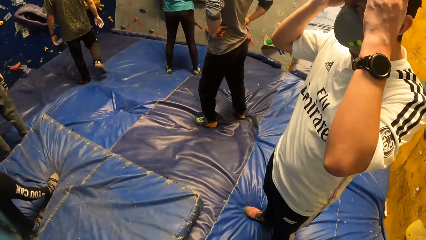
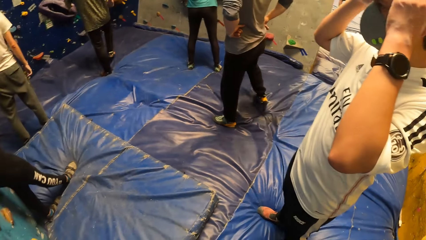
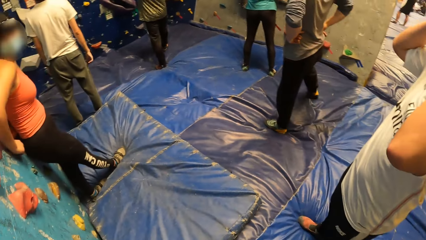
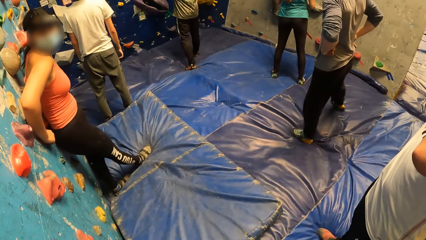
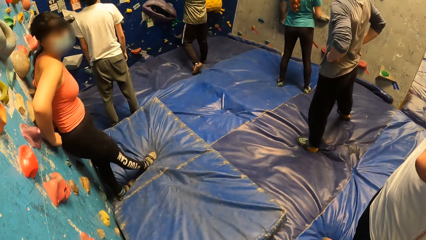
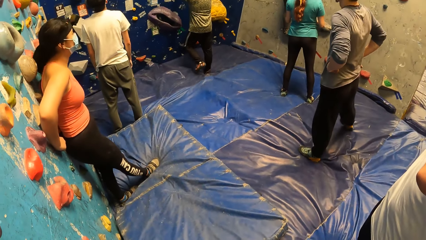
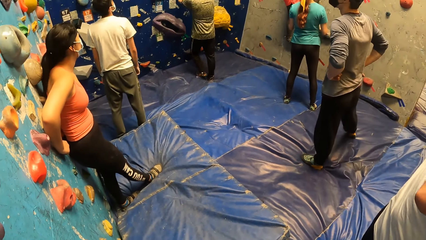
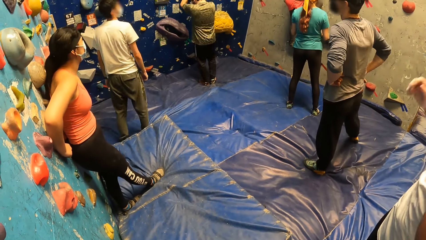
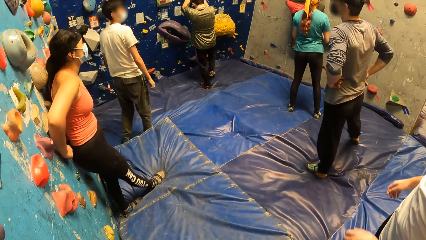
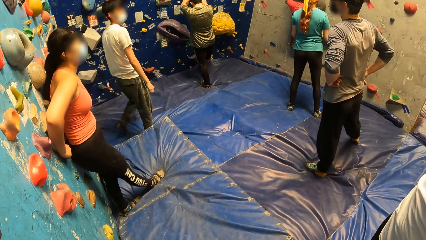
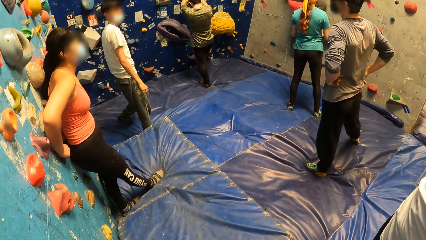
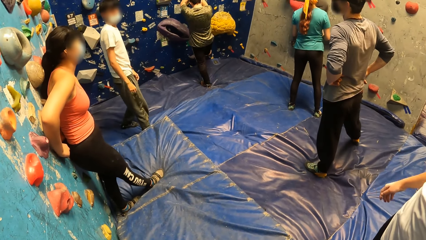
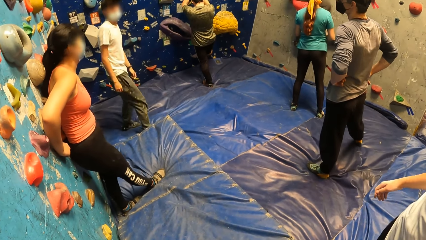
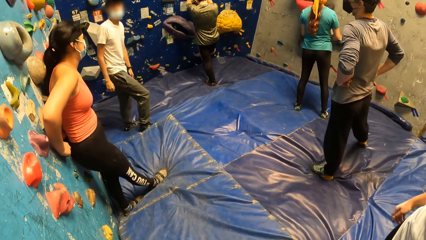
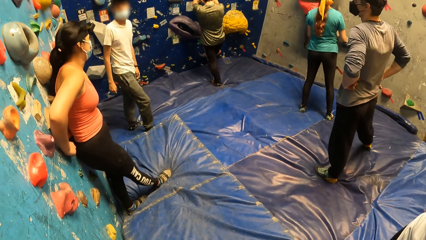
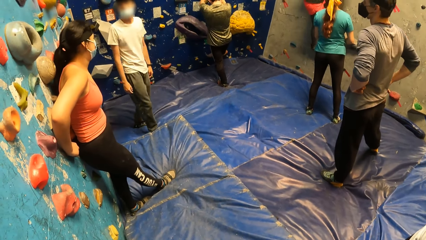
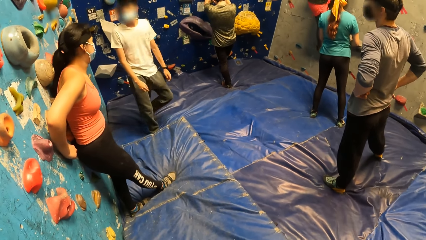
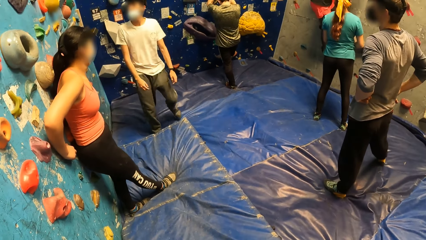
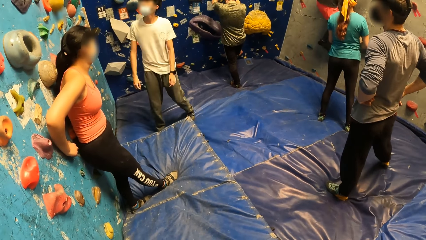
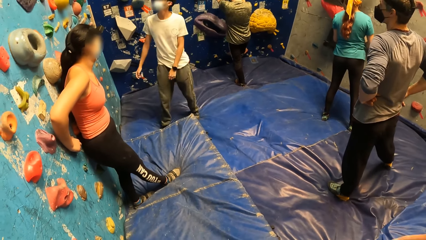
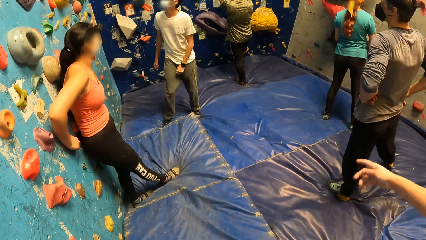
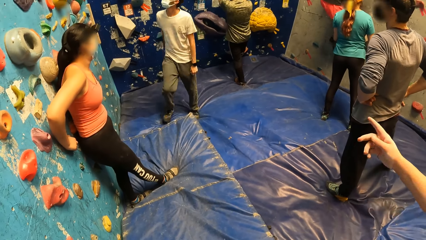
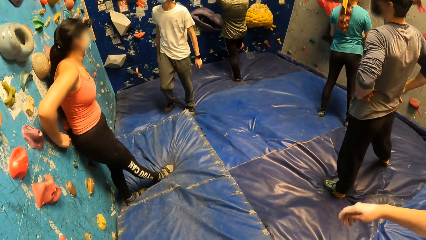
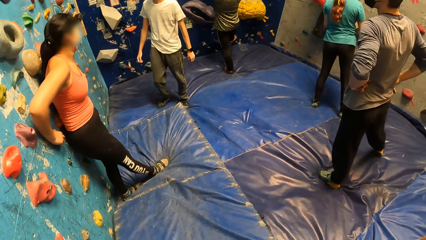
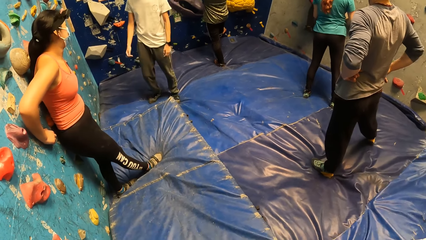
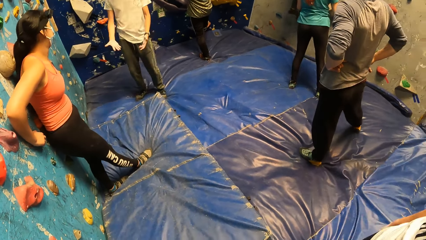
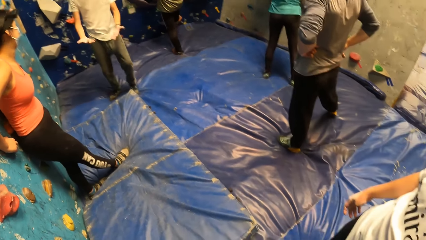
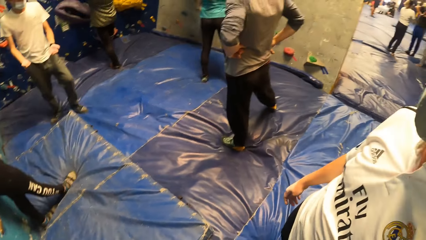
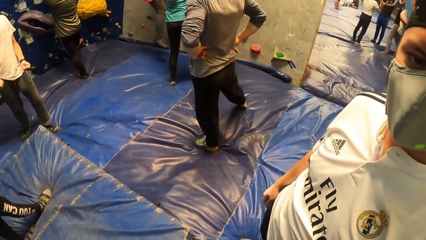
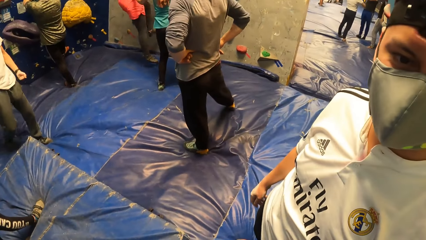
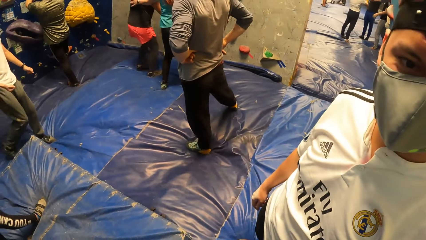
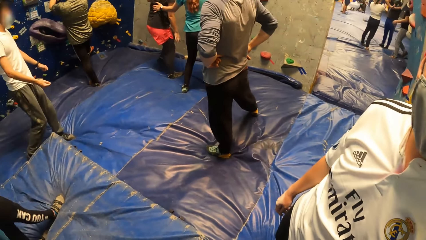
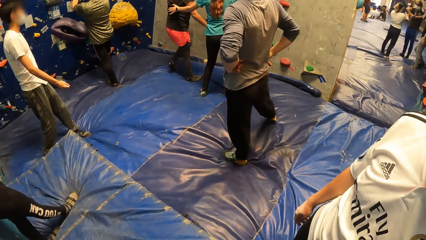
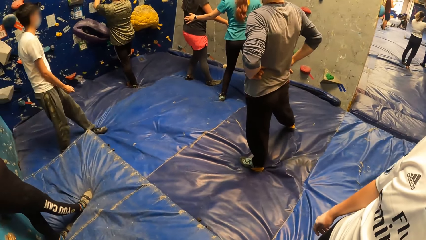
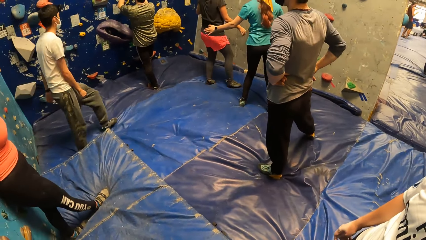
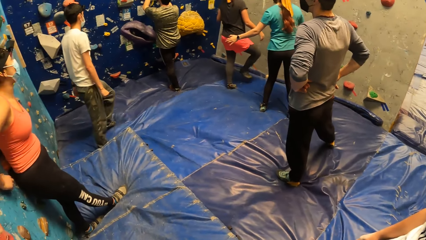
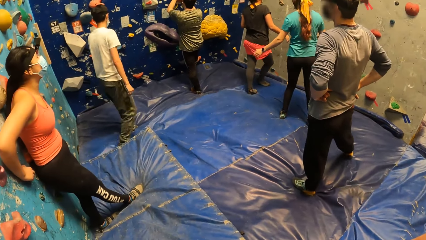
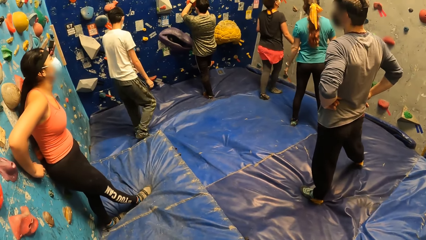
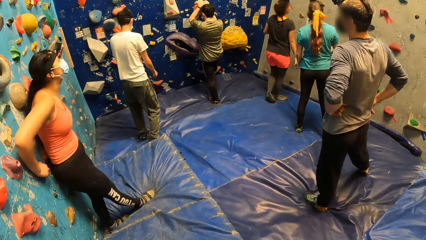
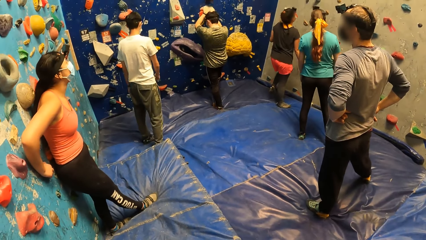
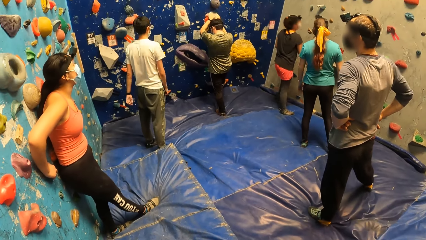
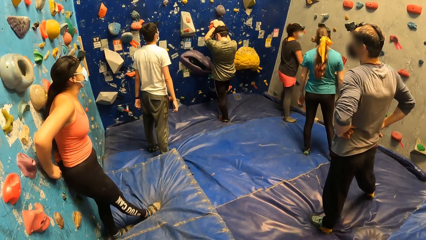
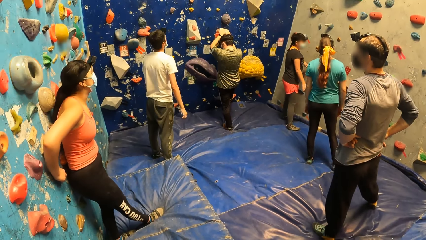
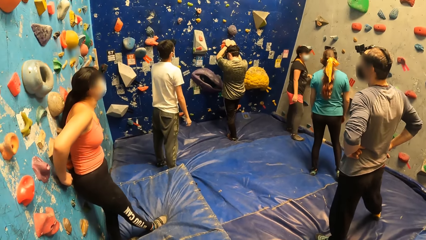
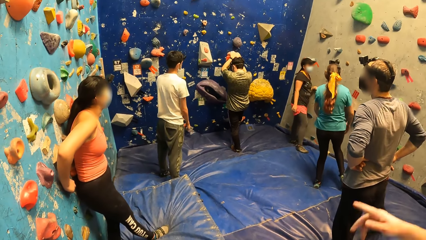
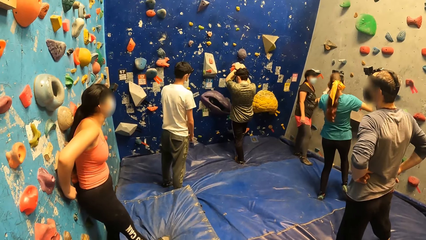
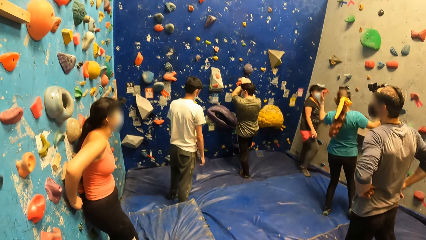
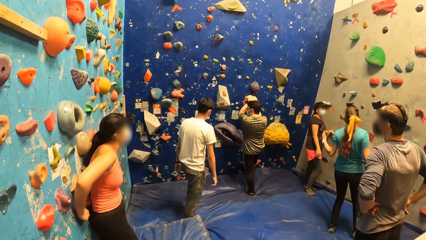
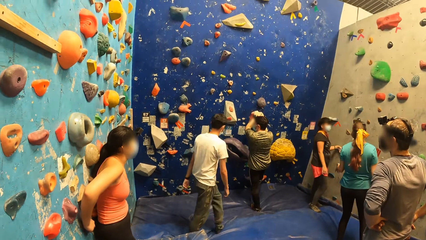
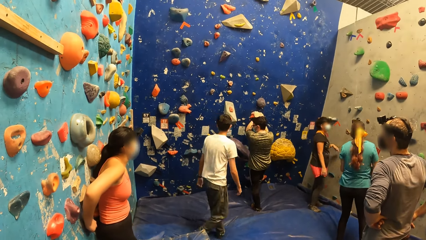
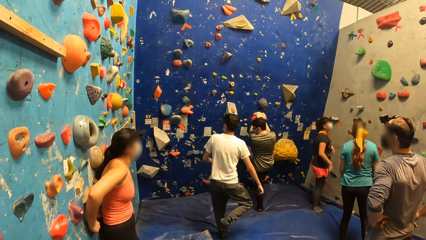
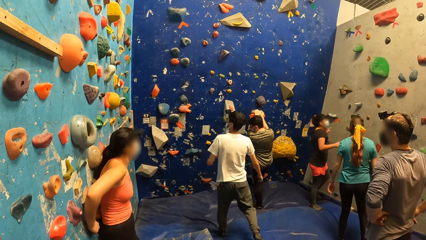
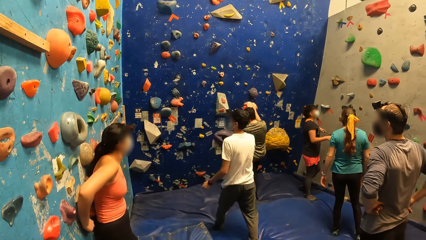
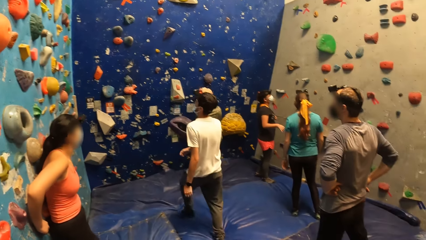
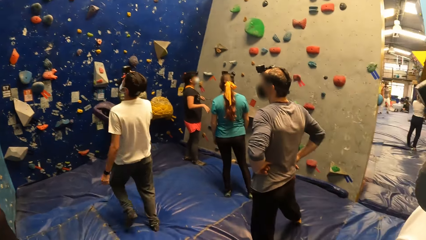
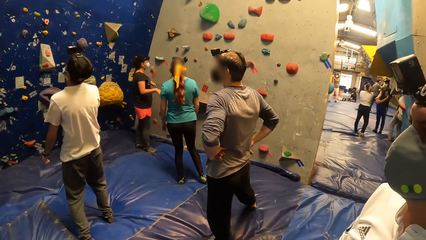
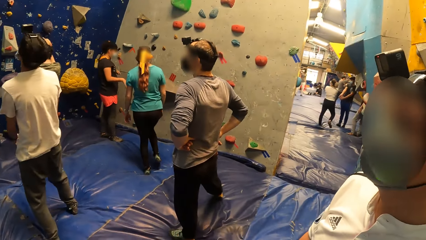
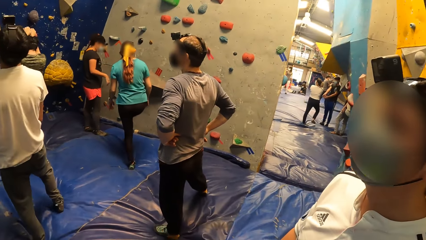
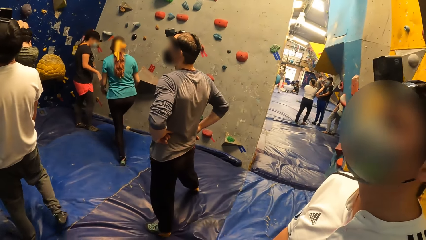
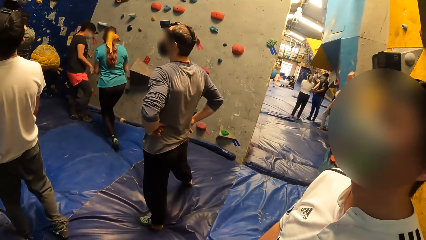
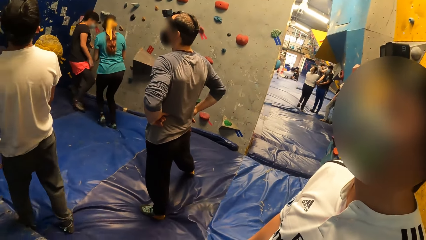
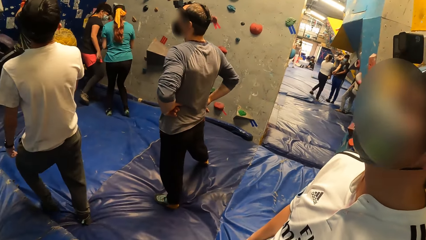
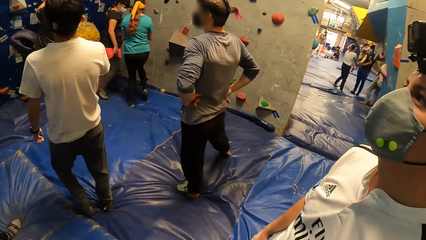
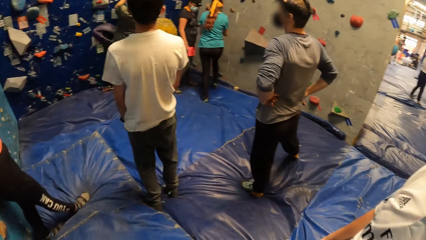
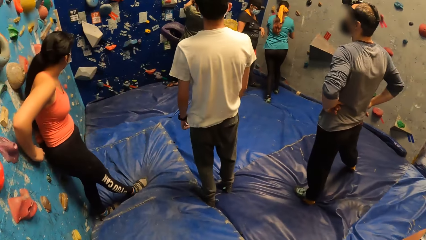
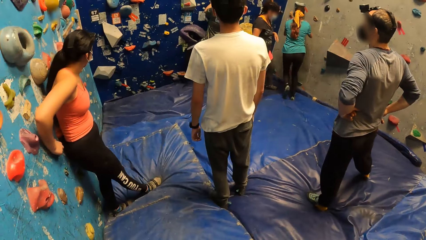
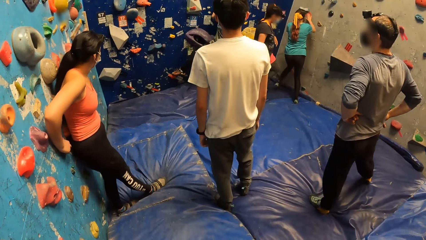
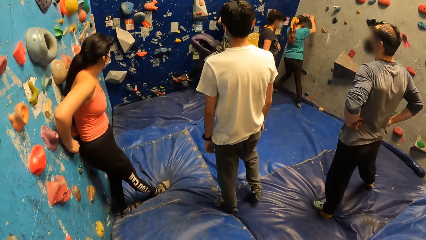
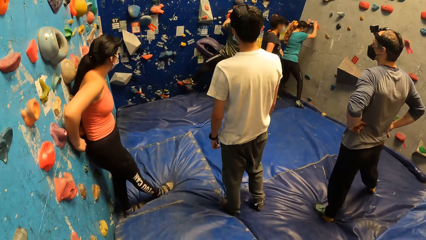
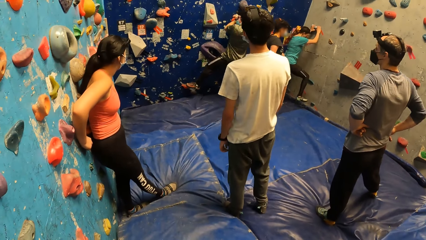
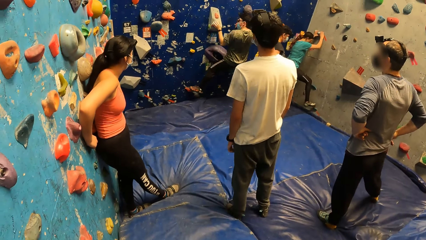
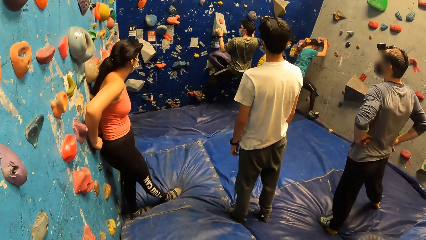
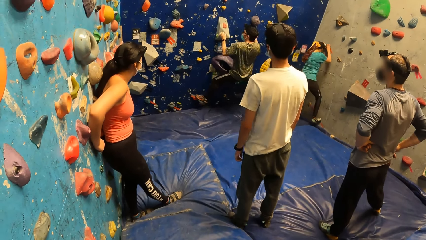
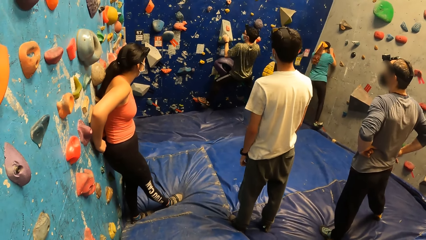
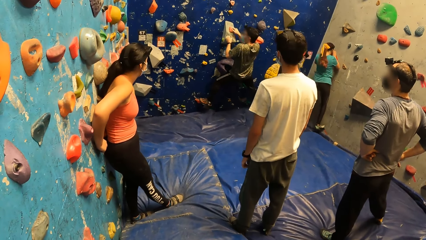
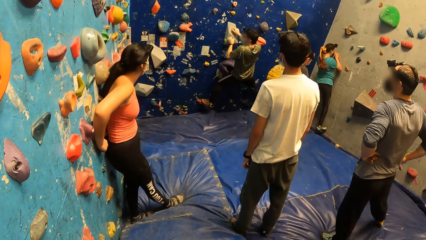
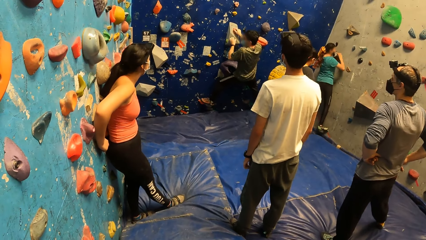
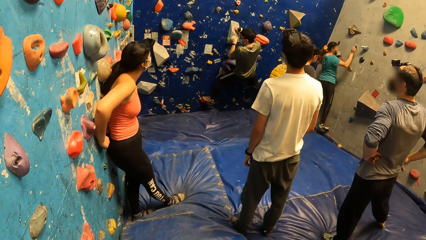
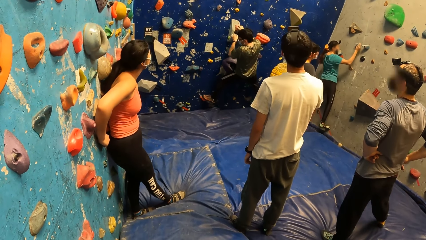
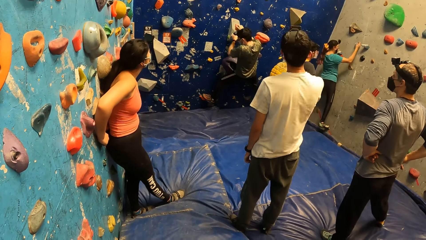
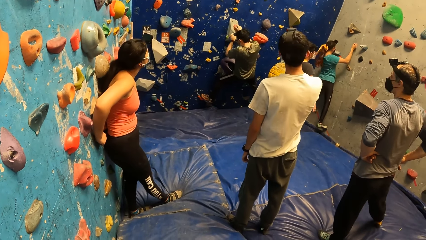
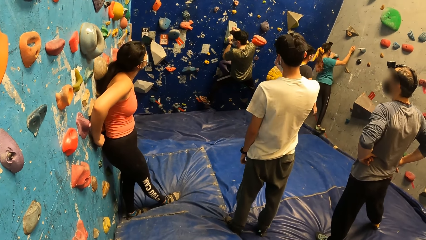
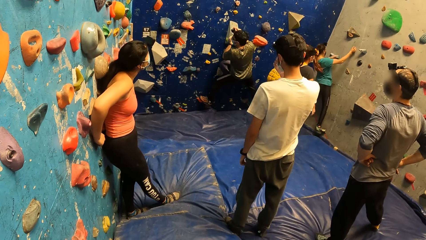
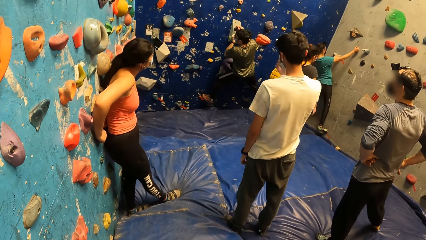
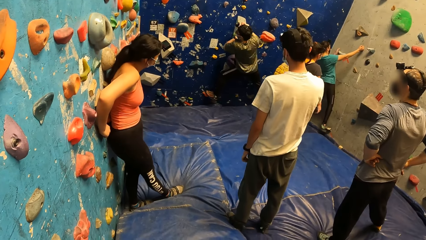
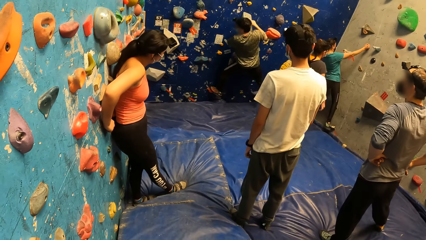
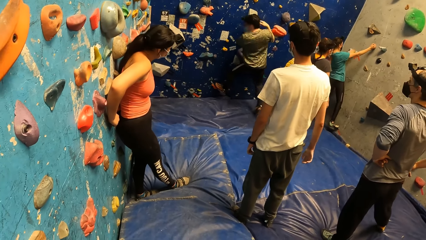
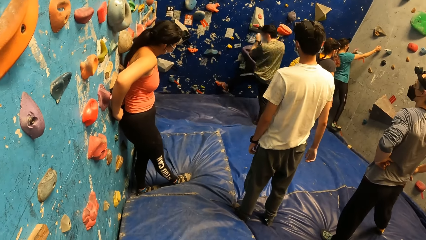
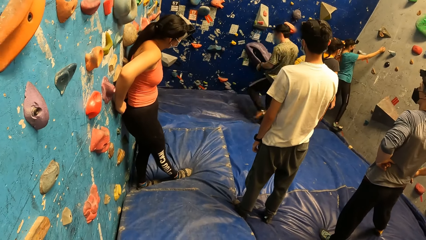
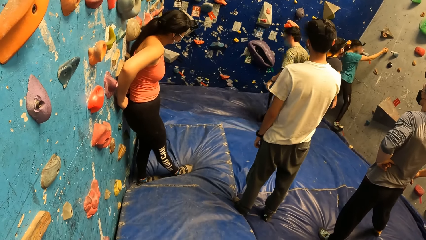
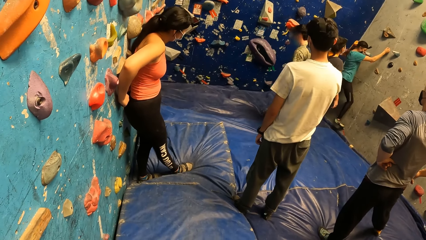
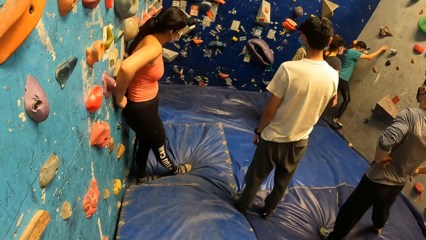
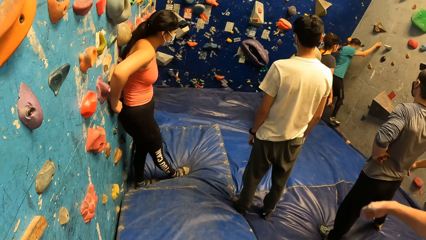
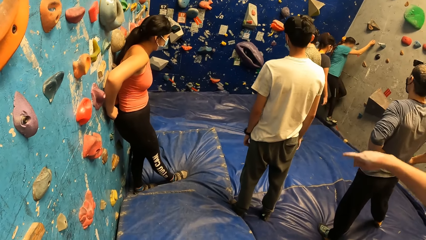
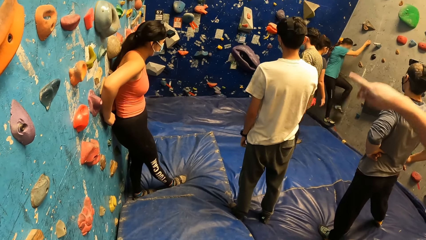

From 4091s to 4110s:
The man holds the rock on the wall. The camera wearer dialogued with a person. They look around the indoor rock climbing. The man boulders the wall. The woman boulders the wall.
